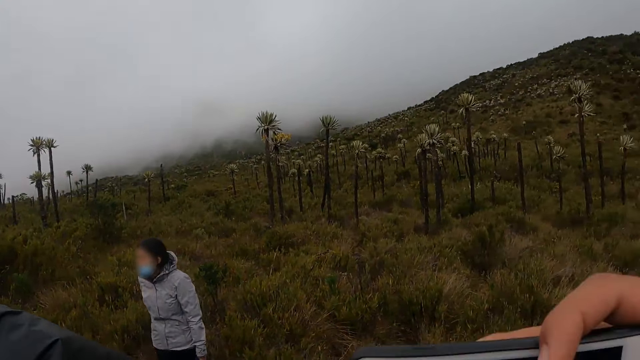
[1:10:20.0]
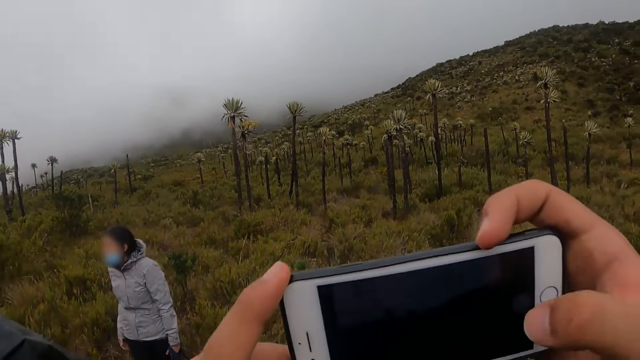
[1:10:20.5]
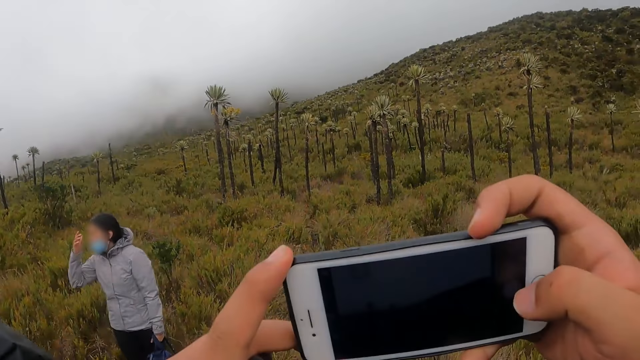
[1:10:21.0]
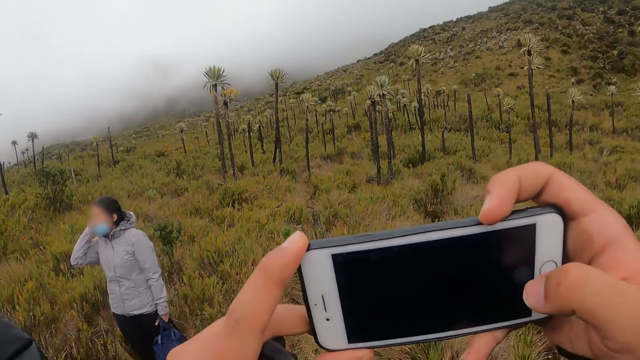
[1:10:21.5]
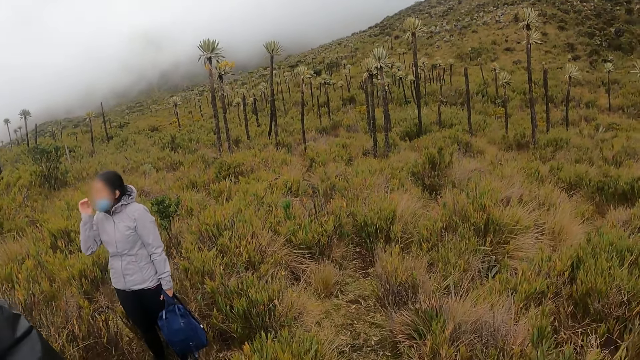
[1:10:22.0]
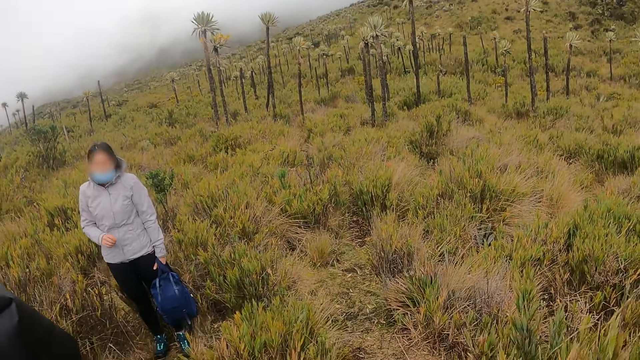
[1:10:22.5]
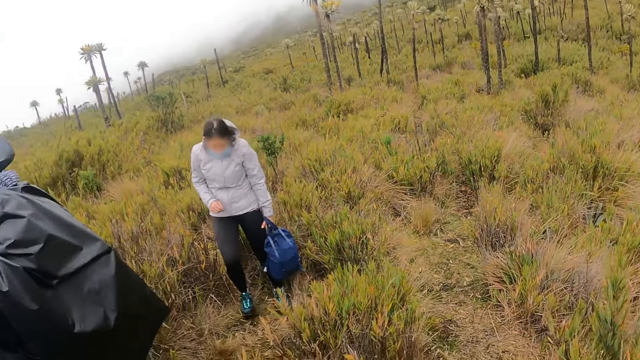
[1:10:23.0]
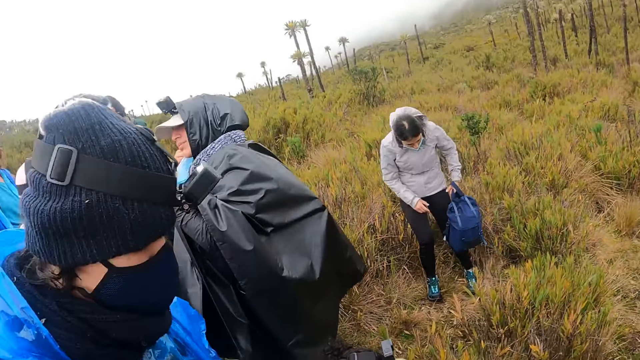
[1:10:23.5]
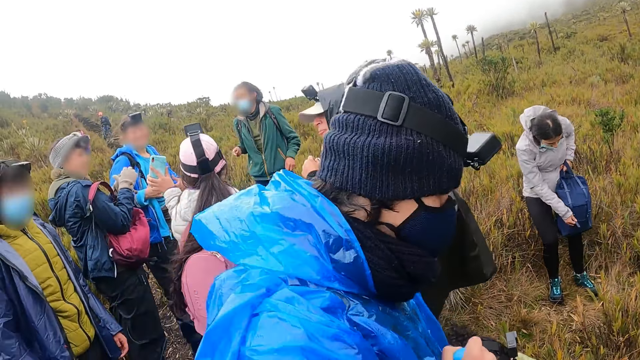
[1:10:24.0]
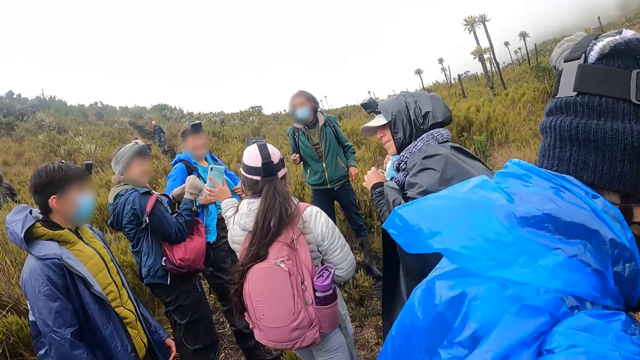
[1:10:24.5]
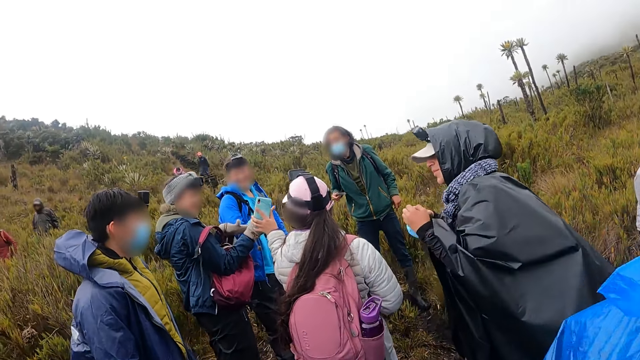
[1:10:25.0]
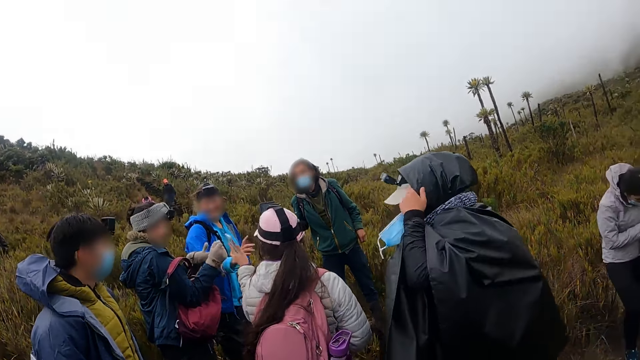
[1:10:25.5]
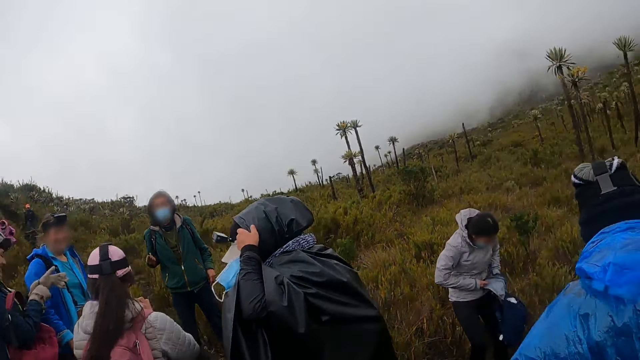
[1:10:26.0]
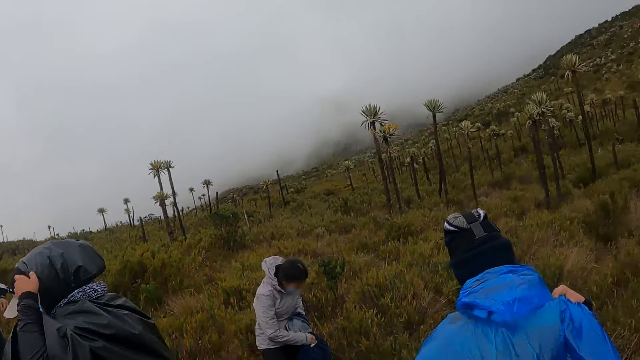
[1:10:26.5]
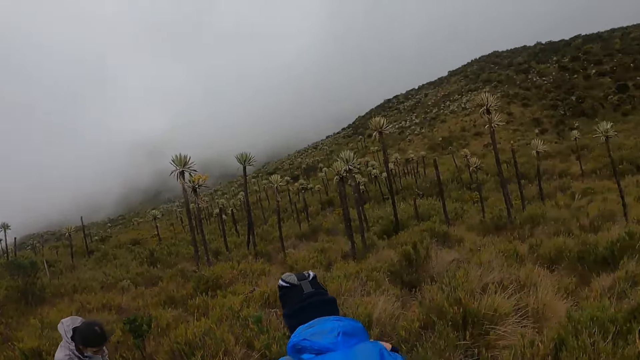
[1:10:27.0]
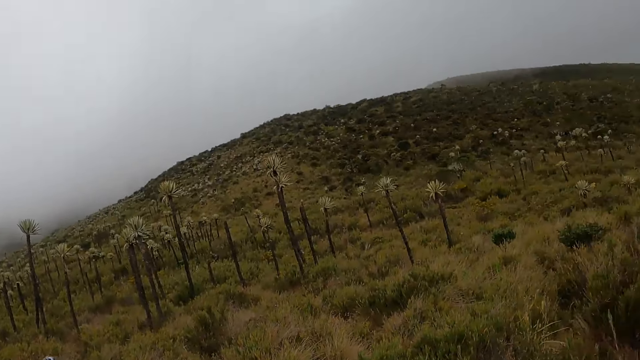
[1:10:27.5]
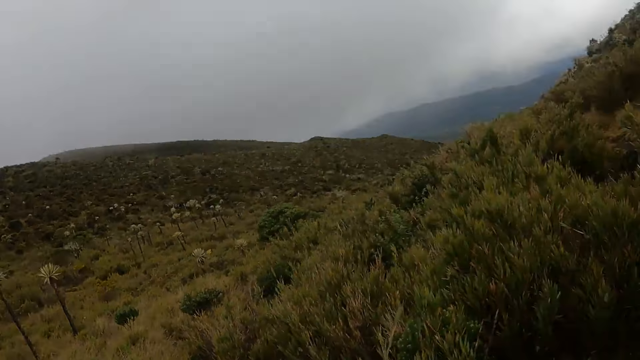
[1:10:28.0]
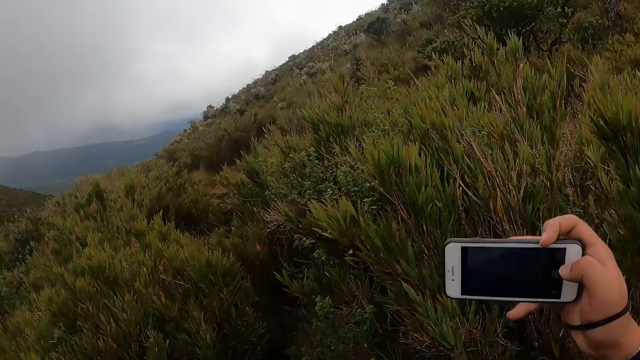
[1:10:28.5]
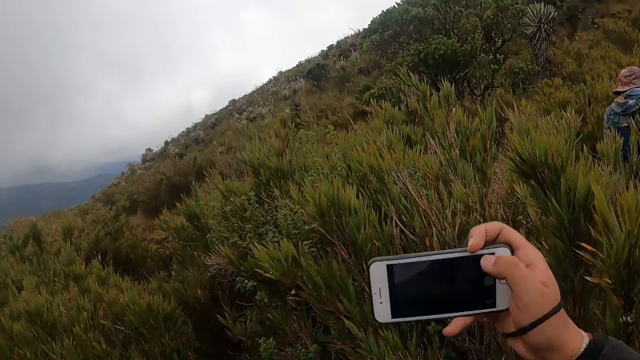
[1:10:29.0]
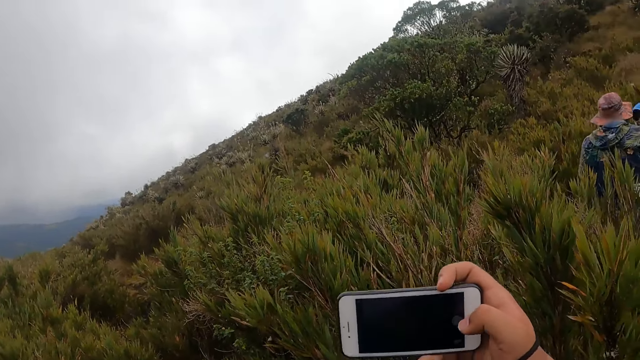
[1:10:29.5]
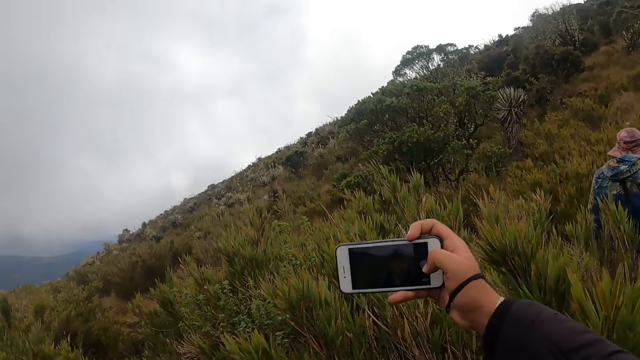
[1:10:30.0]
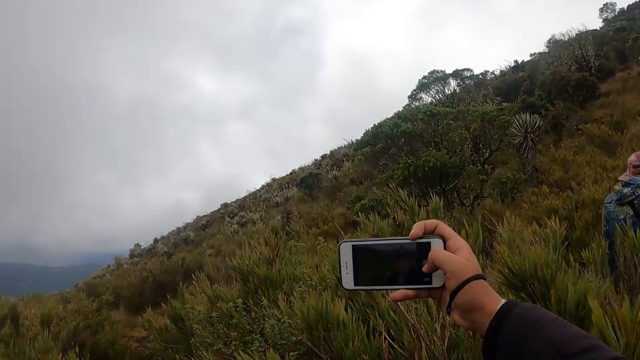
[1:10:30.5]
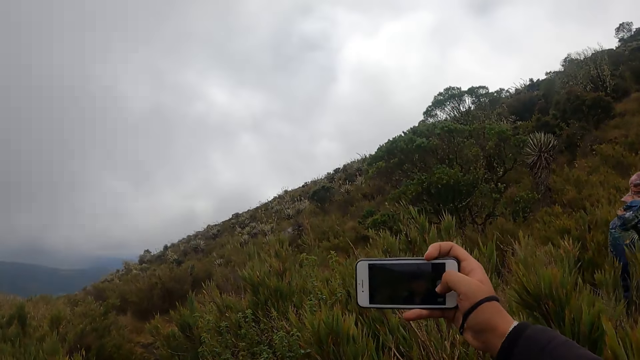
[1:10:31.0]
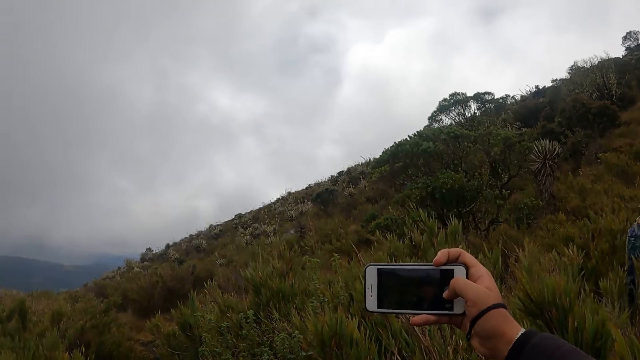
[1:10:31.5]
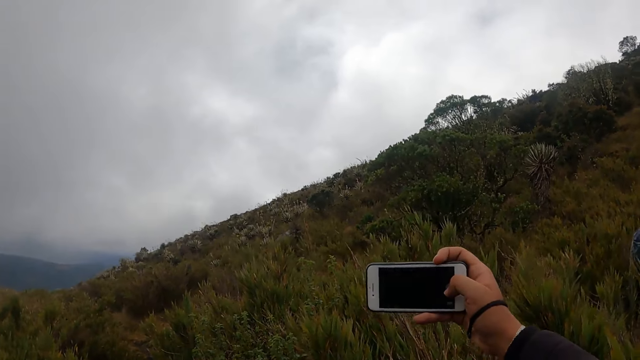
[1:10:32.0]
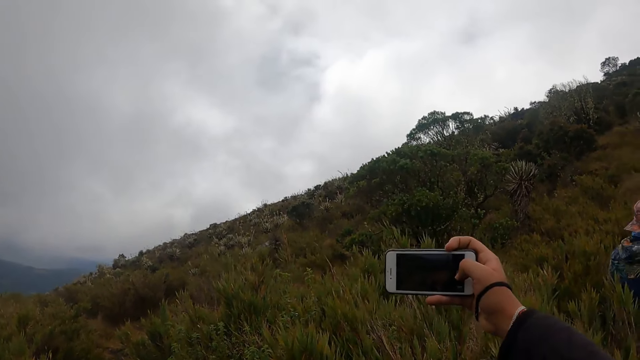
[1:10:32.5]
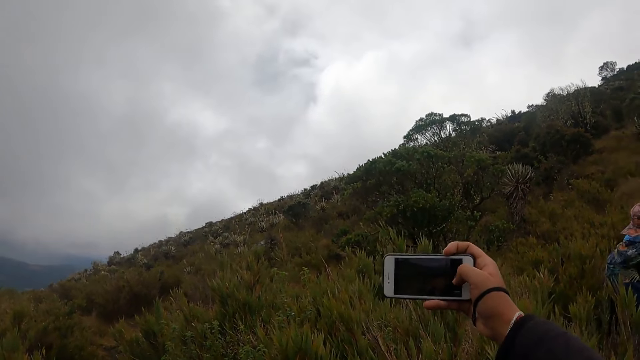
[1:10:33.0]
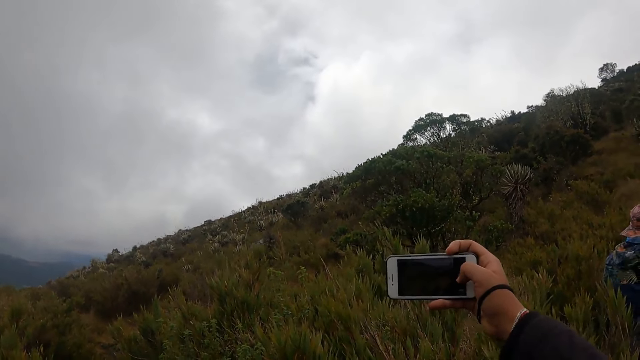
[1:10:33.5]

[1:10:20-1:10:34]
The camera wearer operates the phone in both hands with her right hand. She takes photos. She looks around. She operates the phone in her right hand with her right hand. She takes photos.

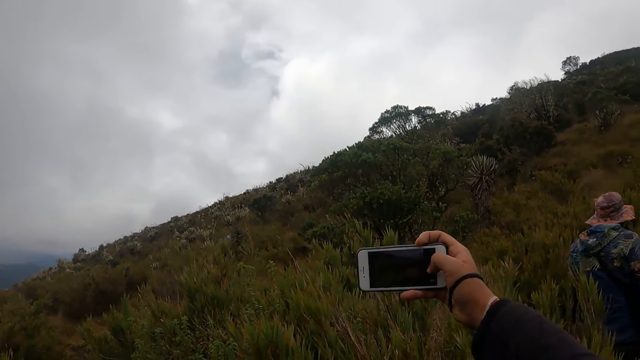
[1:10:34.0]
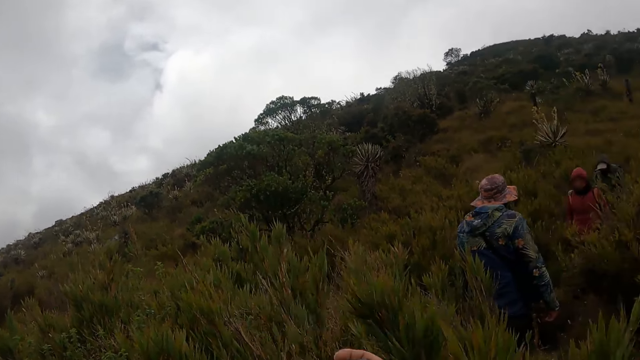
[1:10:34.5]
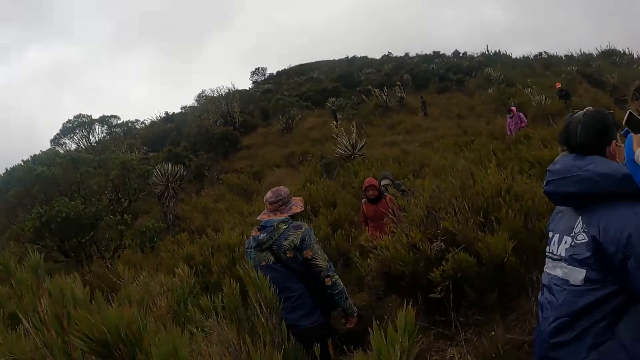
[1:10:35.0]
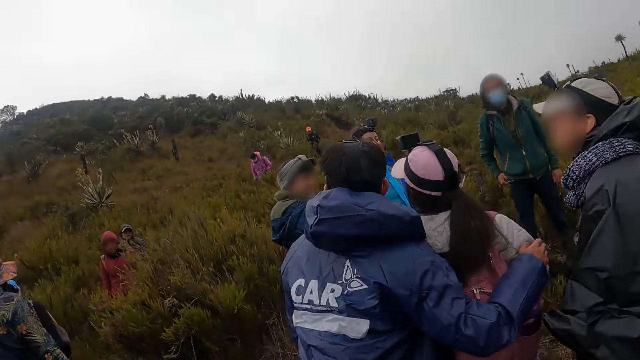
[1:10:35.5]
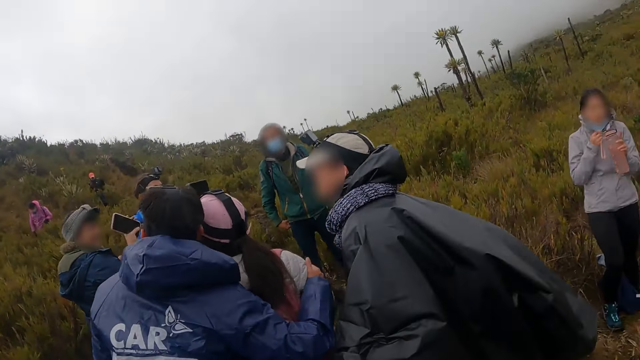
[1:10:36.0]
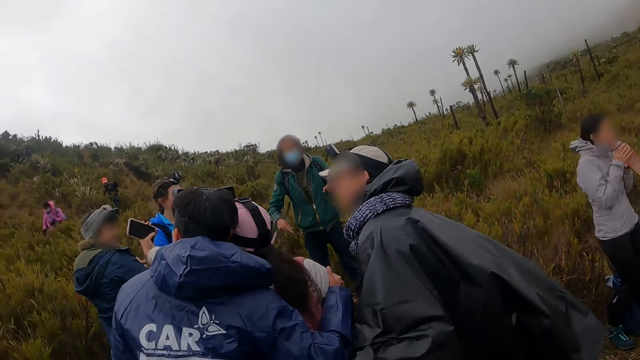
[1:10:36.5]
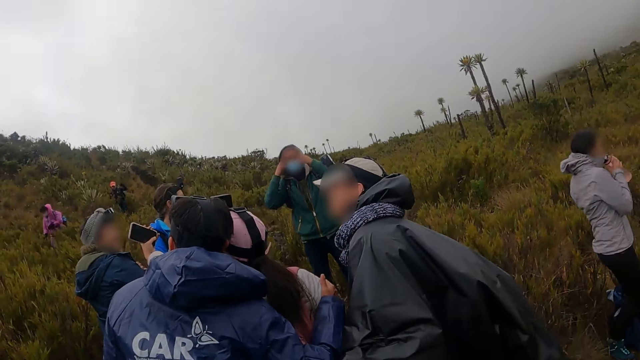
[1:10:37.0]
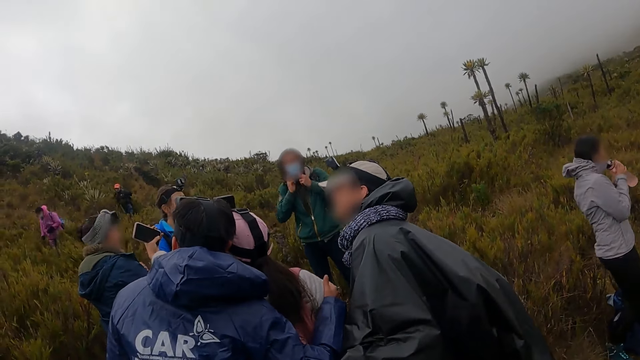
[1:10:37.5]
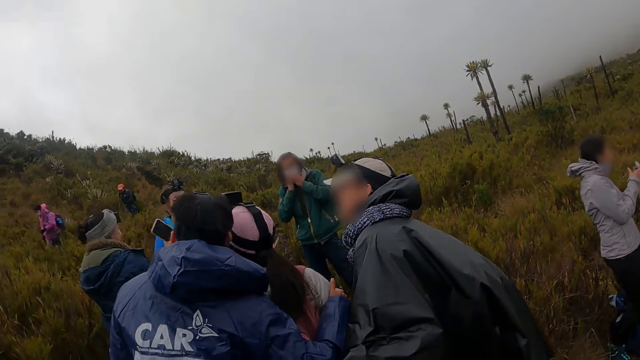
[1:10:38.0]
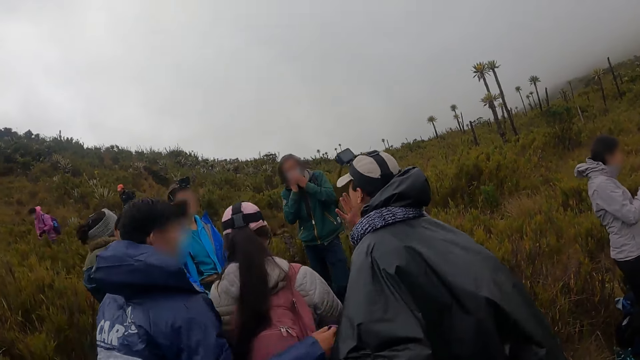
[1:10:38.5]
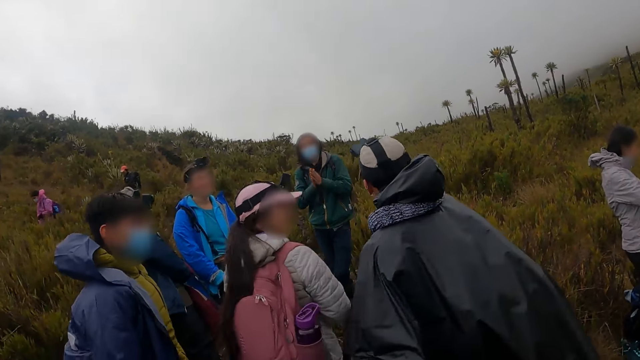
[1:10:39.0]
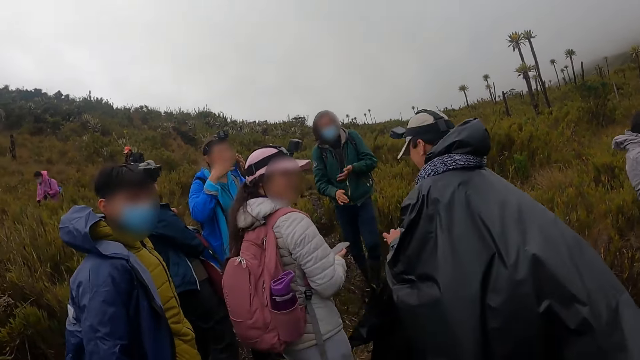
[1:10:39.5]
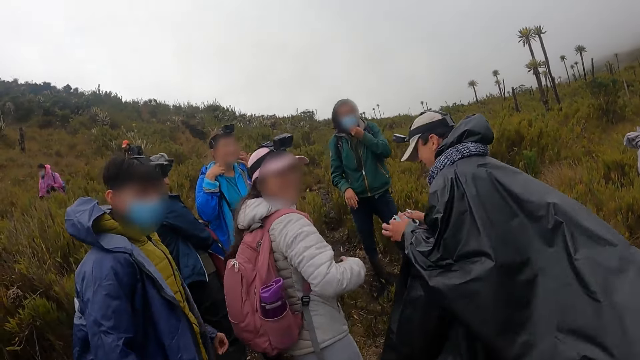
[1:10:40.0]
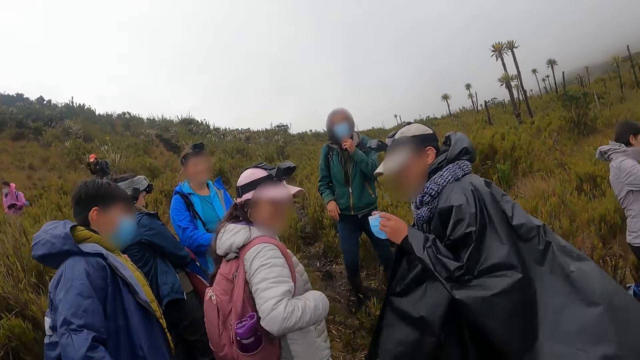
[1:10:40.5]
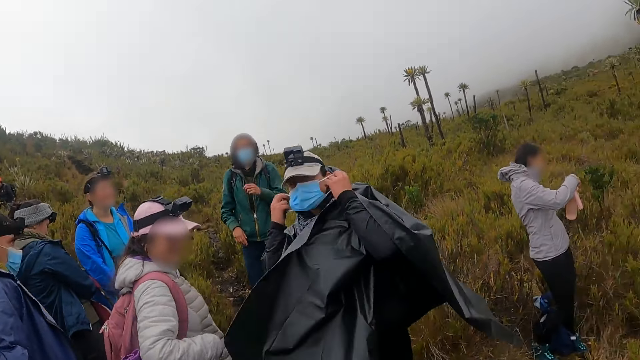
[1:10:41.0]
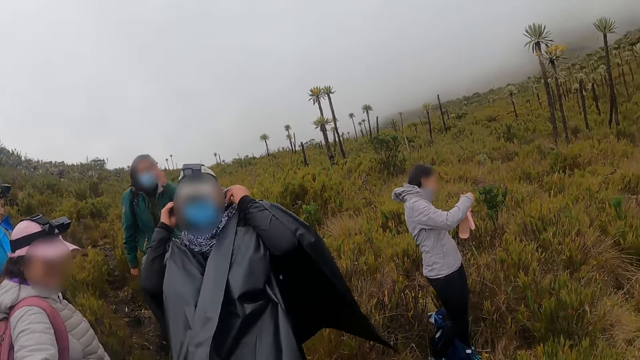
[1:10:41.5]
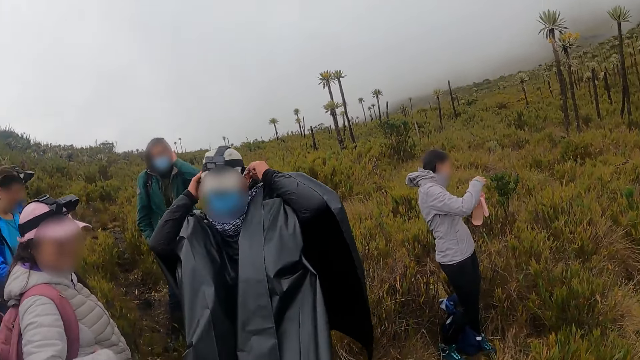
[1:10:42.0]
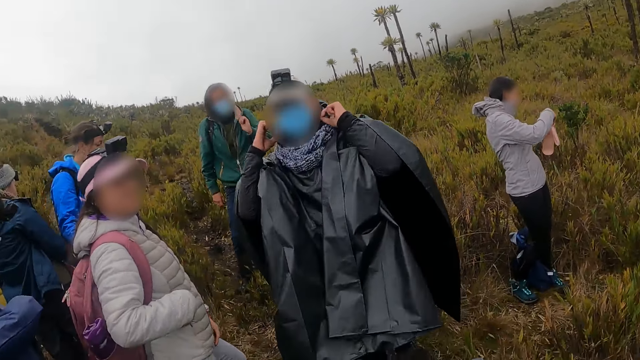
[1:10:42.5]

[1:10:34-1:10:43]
The camera wearer looks around. A man puts on his nose mask with both hands.
